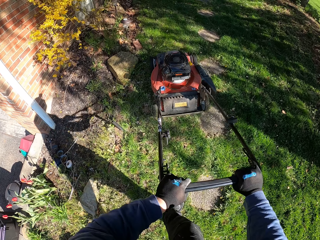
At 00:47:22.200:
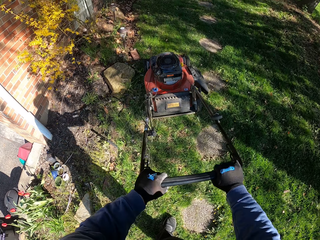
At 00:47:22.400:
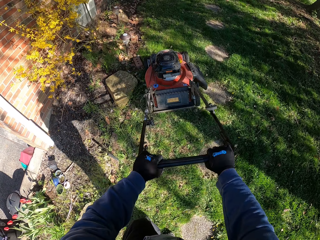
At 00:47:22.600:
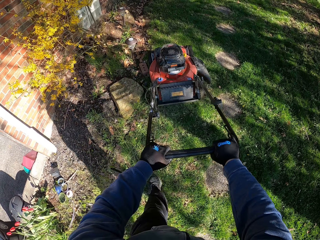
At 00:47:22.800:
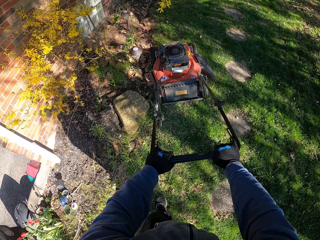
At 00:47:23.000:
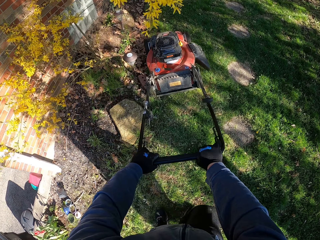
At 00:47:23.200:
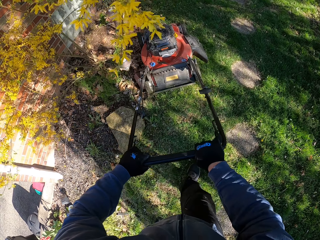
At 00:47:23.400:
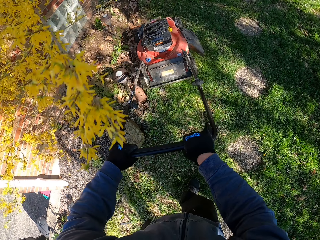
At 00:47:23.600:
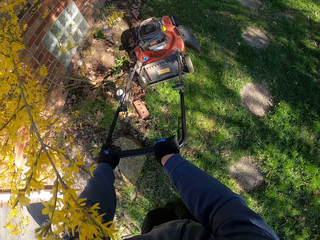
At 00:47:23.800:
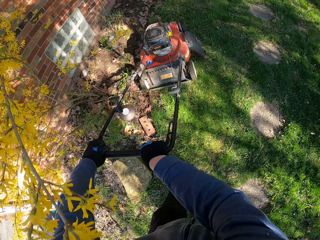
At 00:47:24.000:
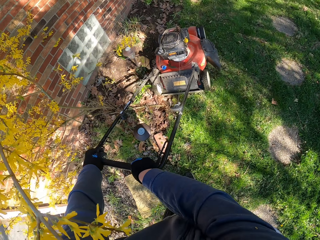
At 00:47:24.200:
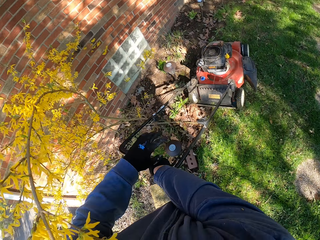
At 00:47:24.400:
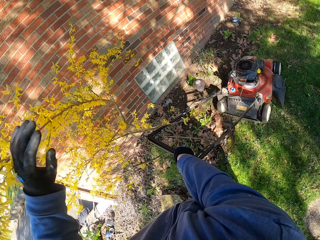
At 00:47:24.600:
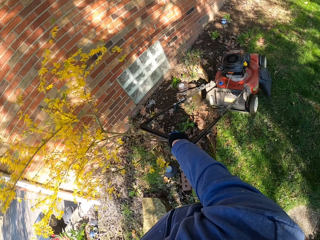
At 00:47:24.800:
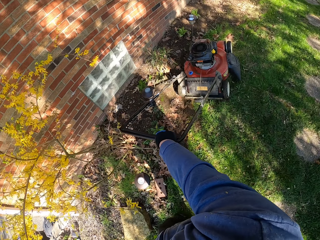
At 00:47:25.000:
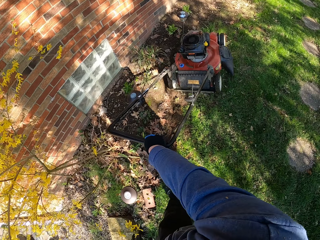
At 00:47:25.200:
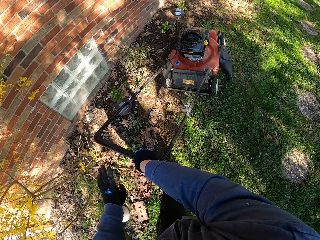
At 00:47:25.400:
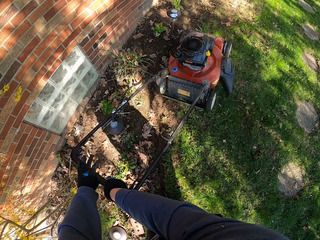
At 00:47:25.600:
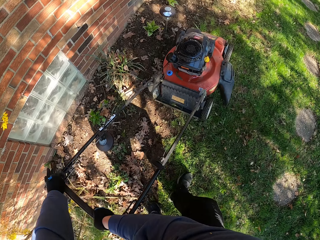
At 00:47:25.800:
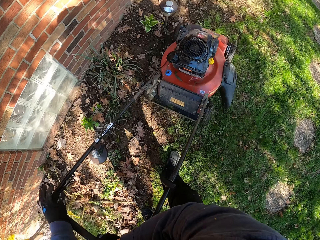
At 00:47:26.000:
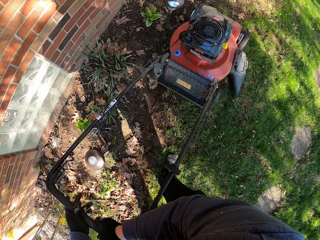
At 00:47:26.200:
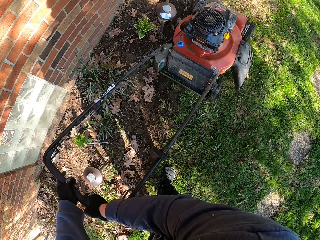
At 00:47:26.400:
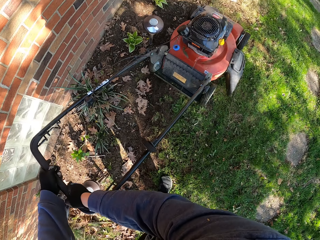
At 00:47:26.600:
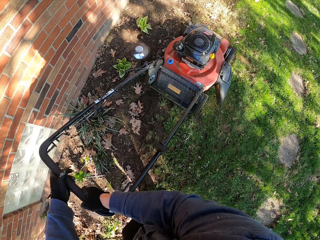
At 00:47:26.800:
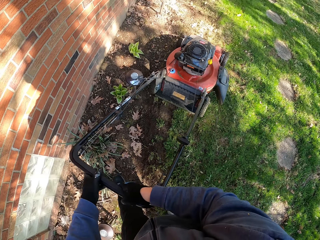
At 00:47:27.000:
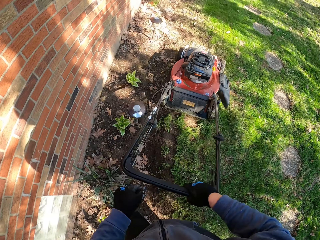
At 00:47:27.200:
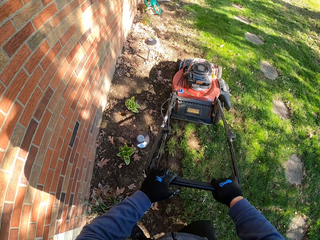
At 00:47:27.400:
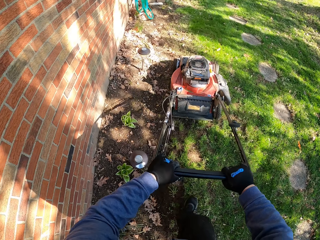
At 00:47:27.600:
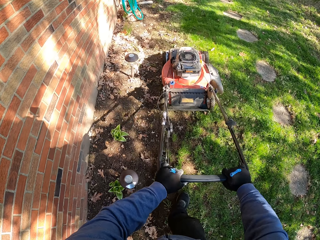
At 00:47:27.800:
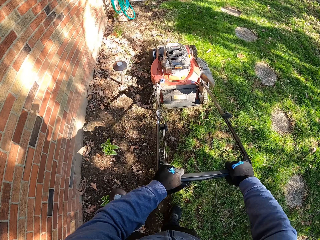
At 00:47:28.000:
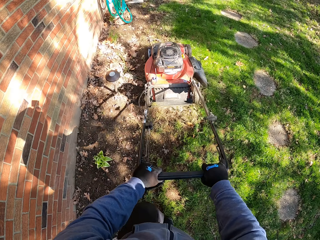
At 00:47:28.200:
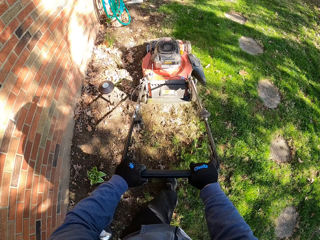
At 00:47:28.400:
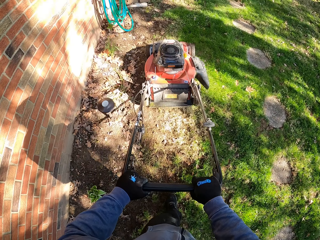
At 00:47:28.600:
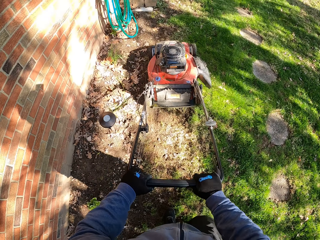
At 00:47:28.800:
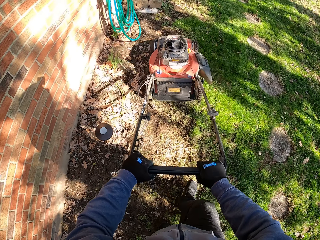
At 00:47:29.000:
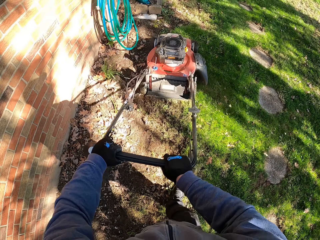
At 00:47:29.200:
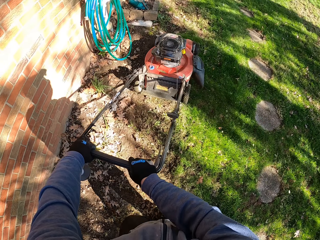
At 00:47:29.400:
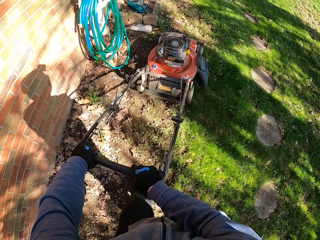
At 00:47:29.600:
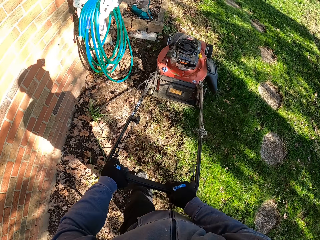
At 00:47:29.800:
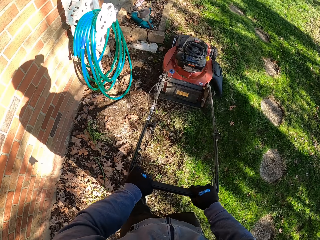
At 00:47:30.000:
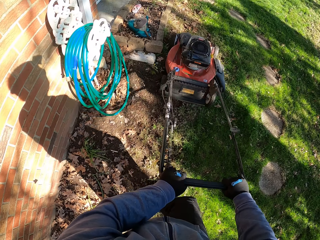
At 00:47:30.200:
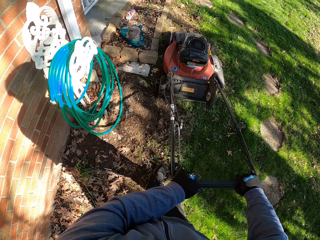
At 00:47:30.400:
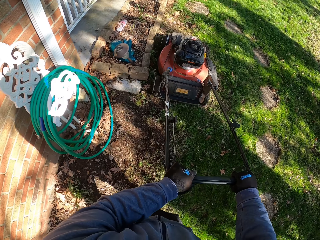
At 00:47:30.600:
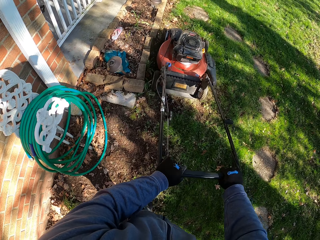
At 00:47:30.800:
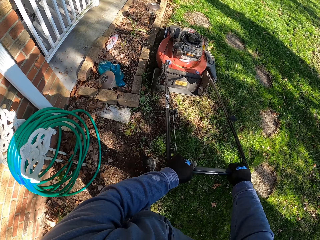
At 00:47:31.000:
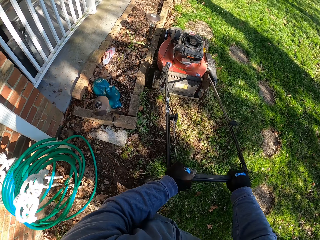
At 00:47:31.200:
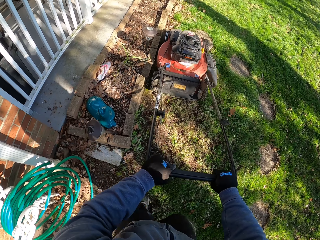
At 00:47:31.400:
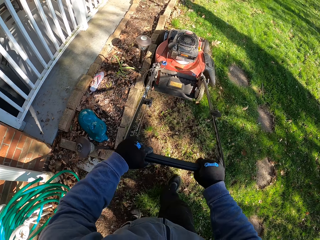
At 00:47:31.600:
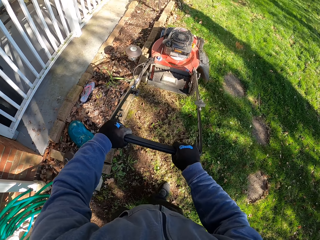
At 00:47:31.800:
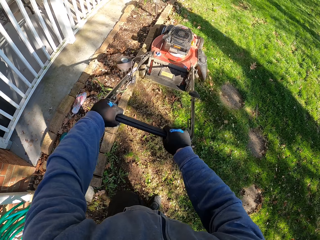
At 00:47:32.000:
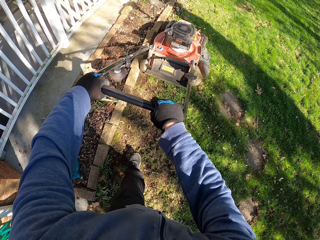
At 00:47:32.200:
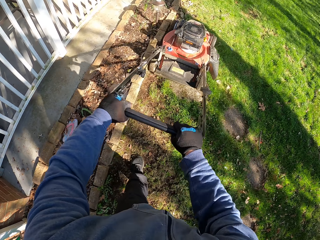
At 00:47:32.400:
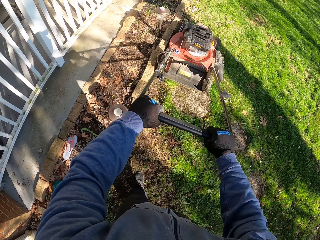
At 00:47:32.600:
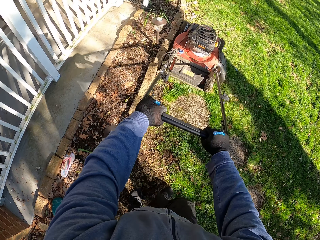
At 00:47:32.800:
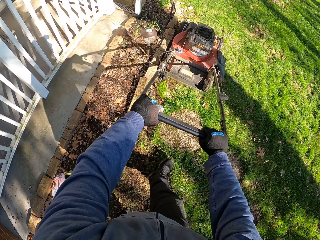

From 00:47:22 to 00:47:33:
The camera wearer pulls his hand off the lawn mower. He pushes a plant aside. He cuts grass with the lawn mower. He holds the lawn mower handle with both hands. He cuts the grass with the lawn mower.

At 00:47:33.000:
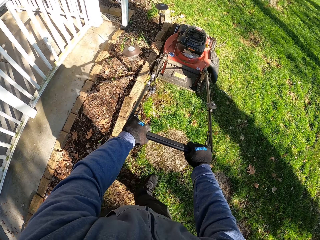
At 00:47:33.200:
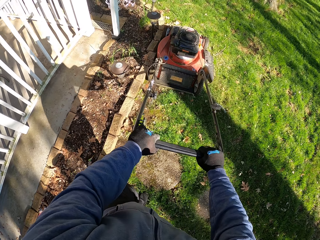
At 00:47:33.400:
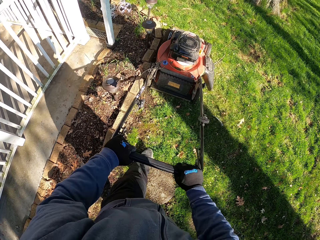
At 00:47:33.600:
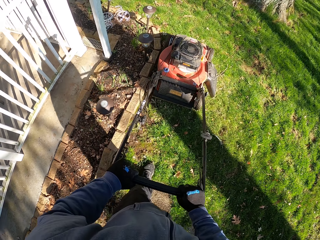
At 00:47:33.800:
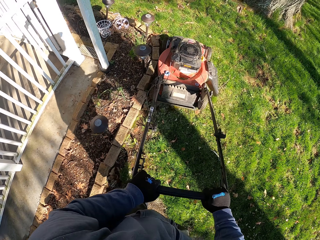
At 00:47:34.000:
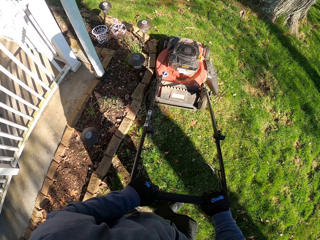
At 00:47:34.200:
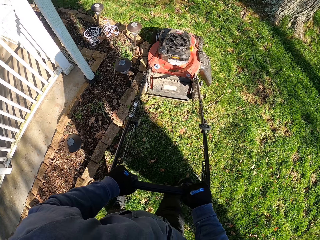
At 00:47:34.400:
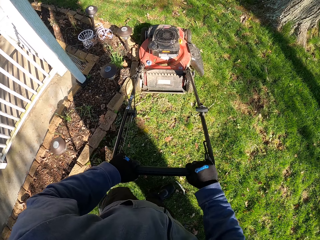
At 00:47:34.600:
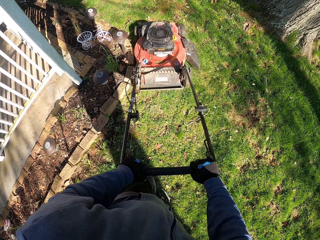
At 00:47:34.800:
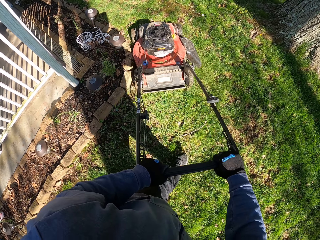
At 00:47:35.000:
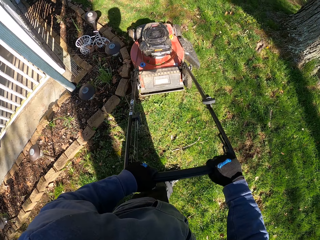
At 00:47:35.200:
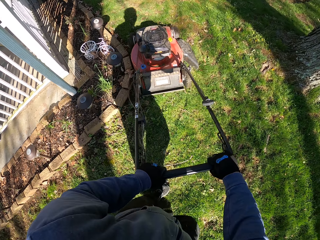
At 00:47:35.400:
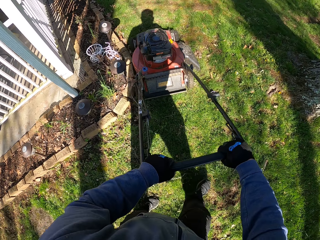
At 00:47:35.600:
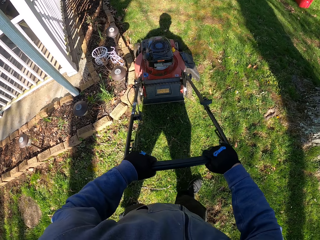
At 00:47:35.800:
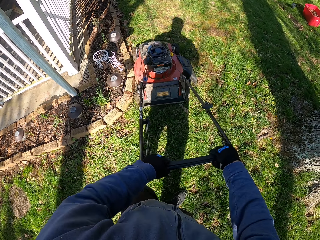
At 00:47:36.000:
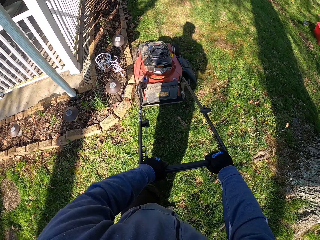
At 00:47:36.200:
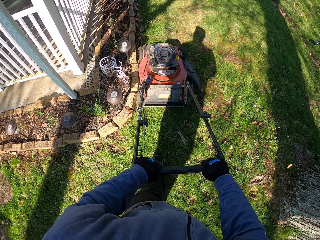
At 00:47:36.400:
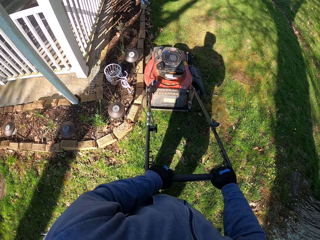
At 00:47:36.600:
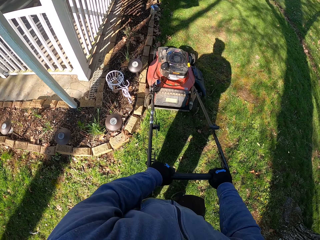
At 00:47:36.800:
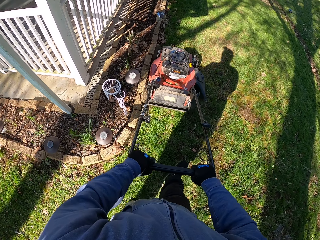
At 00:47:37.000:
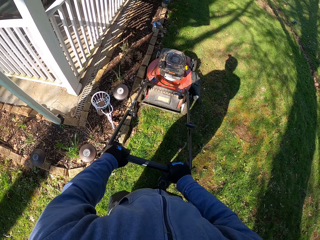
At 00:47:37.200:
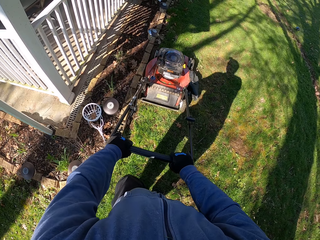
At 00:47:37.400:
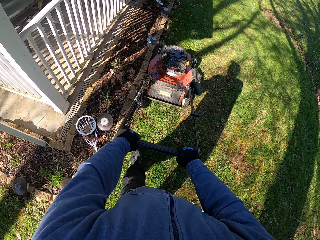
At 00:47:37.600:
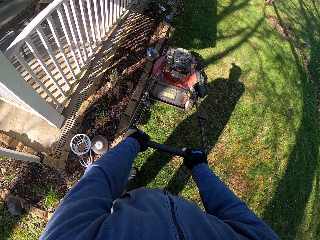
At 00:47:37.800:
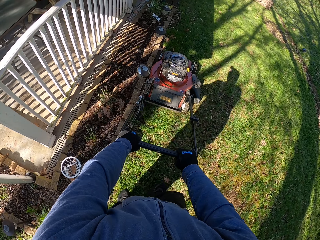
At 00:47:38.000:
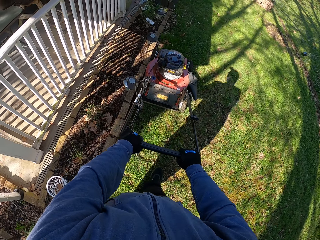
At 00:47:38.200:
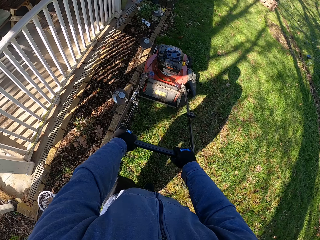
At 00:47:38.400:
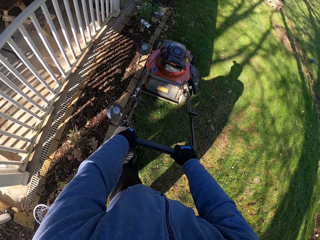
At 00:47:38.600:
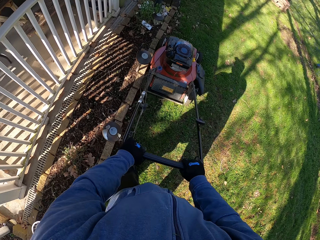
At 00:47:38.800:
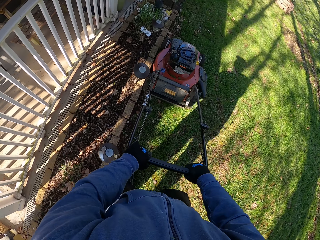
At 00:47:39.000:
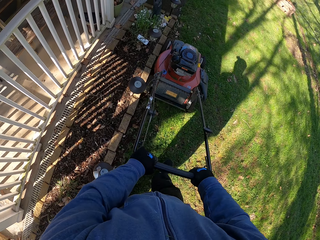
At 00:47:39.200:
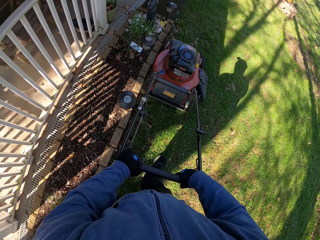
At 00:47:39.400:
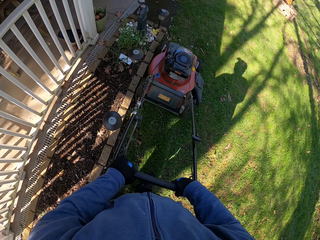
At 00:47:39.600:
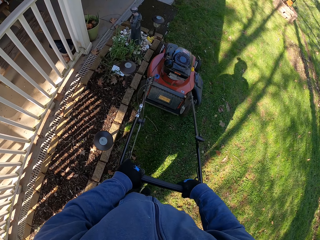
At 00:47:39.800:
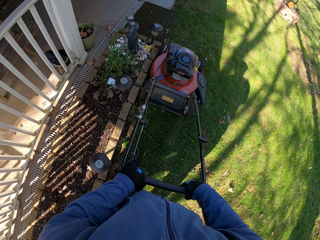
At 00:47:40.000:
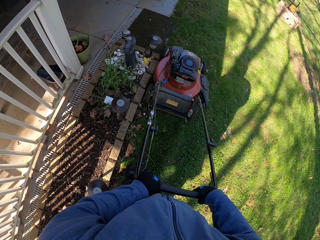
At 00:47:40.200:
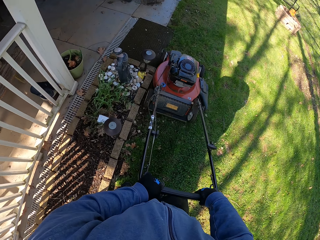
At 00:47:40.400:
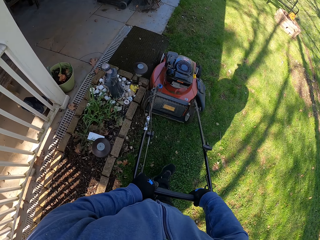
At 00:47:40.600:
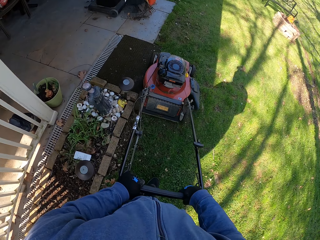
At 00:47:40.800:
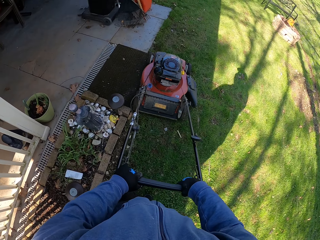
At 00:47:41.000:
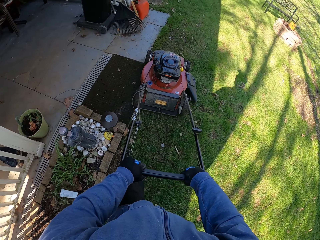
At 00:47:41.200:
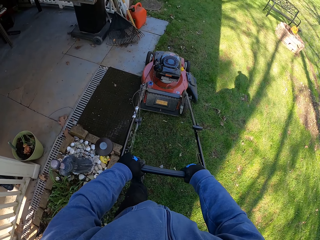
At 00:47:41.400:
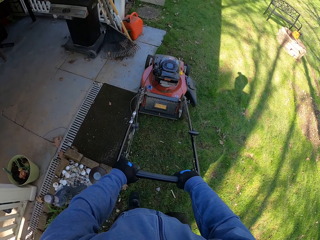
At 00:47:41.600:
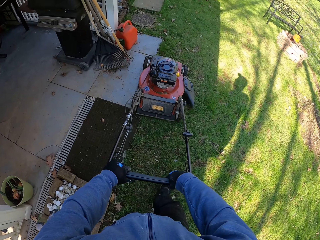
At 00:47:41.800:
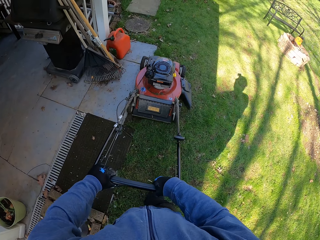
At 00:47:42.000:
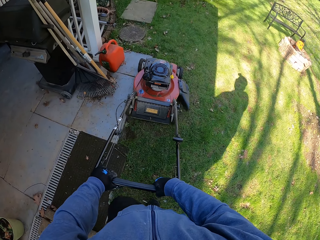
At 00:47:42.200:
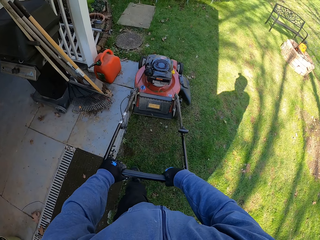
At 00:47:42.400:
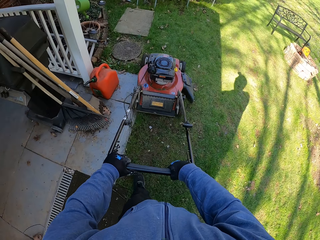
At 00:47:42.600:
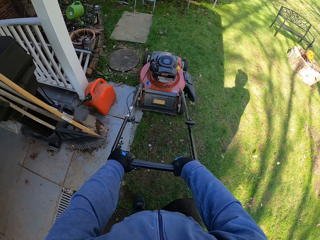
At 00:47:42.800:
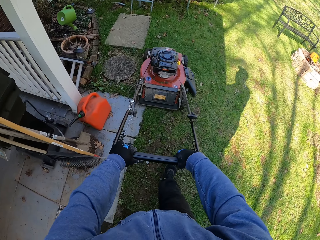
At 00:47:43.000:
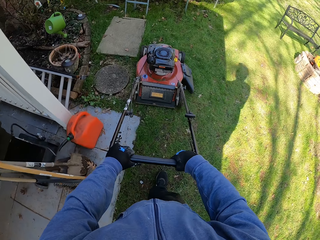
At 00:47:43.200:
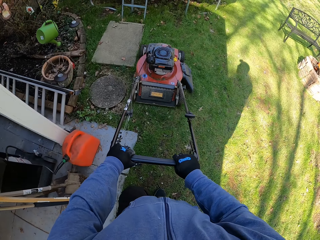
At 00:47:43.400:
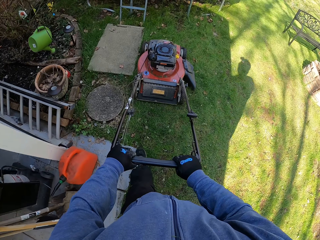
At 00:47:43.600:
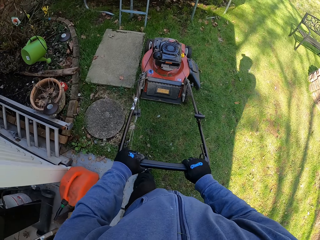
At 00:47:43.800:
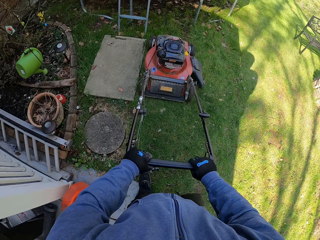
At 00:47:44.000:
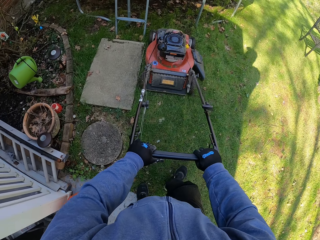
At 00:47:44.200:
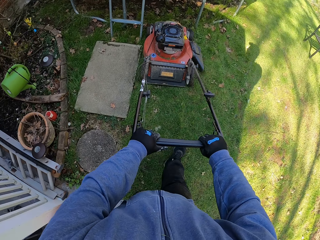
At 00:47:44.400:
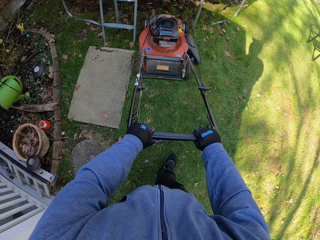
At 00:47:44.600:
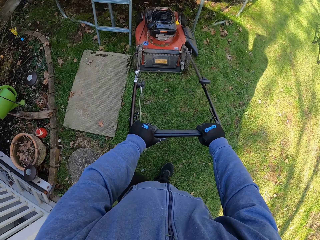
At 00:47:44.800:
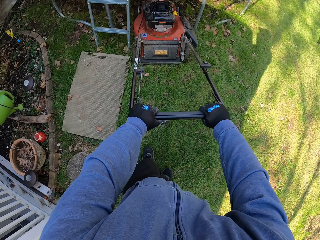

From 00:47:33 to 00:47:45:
The camera wearer turns the lawn mower. They cut grass with the lawn mower.
